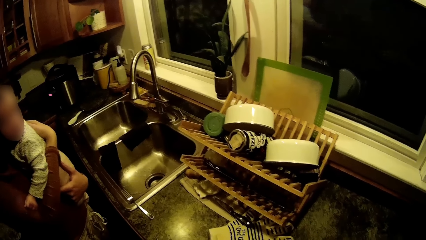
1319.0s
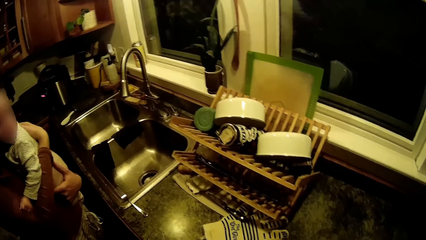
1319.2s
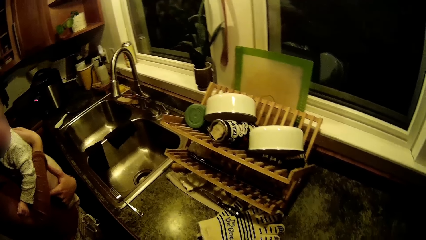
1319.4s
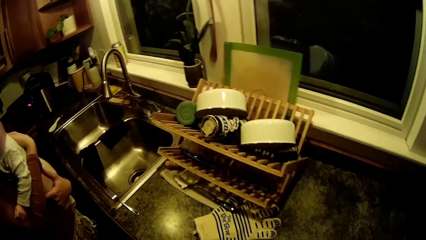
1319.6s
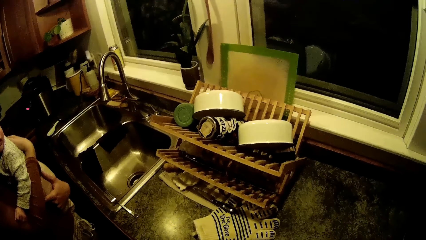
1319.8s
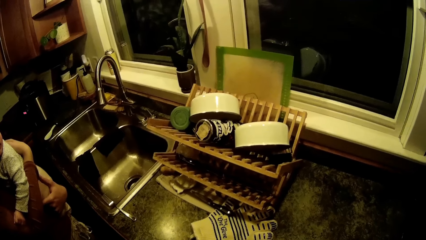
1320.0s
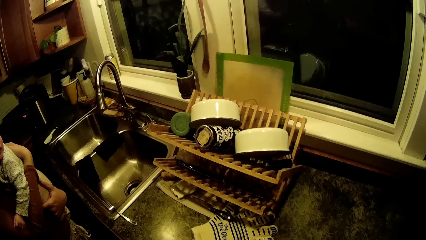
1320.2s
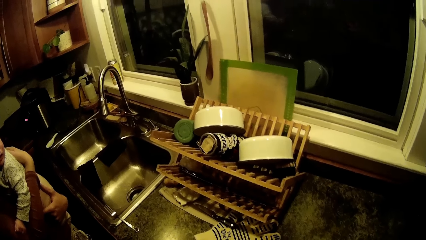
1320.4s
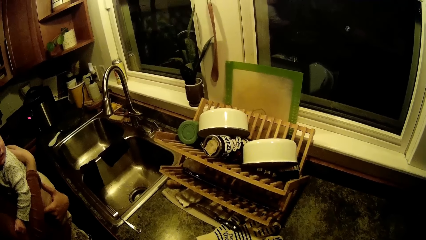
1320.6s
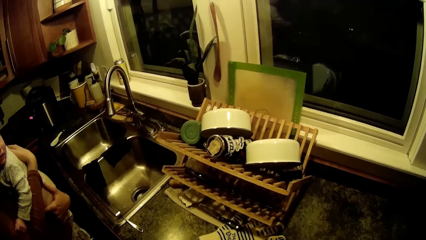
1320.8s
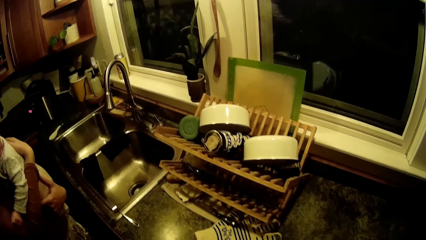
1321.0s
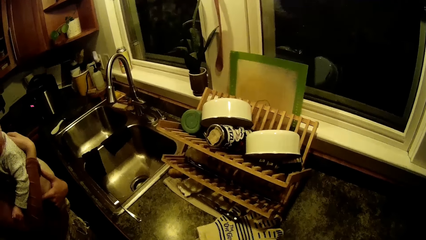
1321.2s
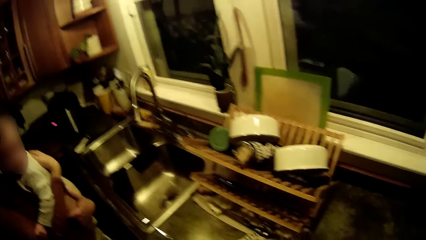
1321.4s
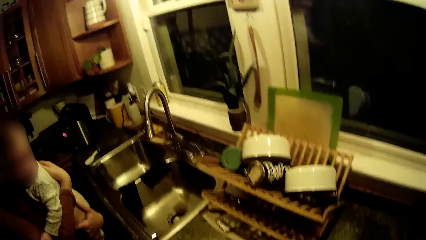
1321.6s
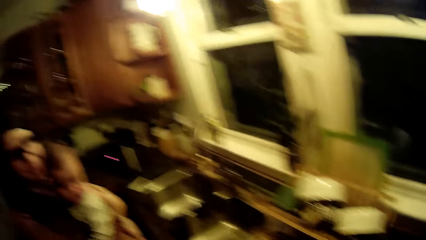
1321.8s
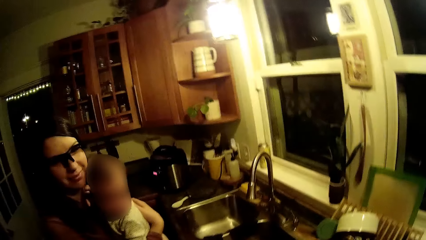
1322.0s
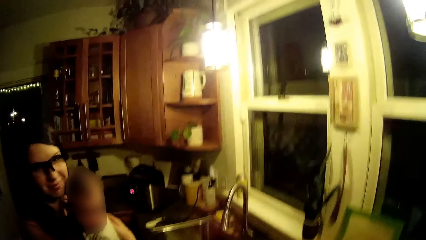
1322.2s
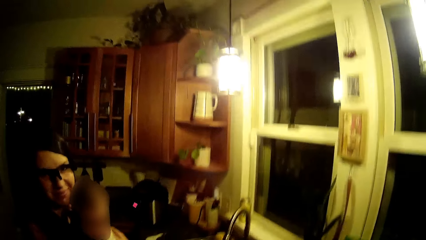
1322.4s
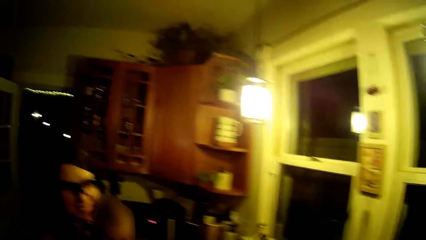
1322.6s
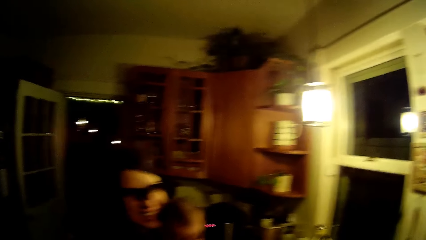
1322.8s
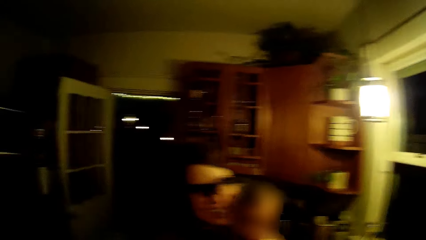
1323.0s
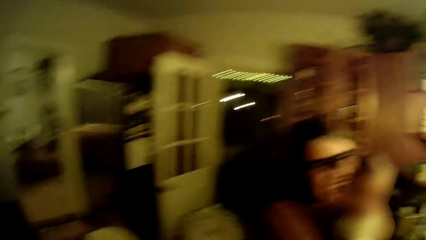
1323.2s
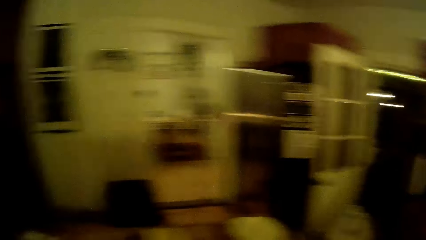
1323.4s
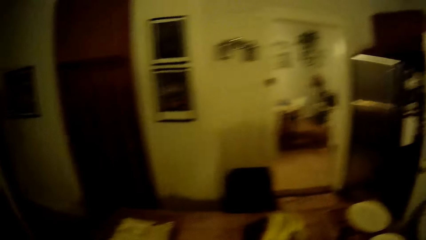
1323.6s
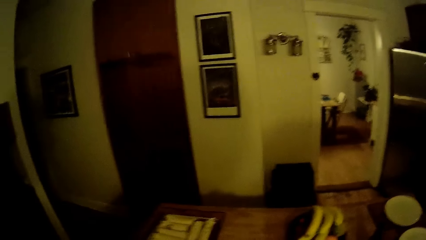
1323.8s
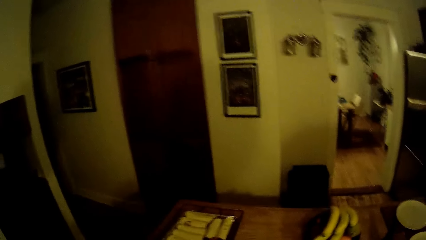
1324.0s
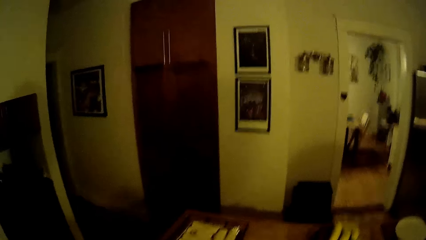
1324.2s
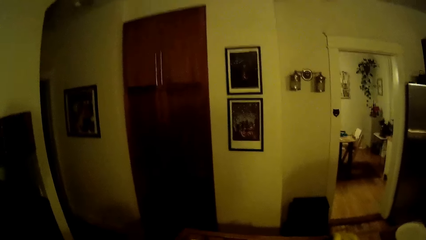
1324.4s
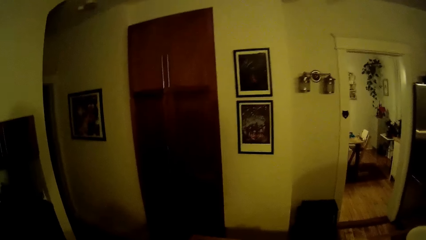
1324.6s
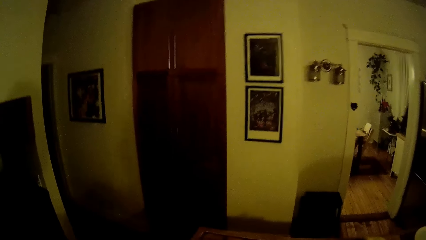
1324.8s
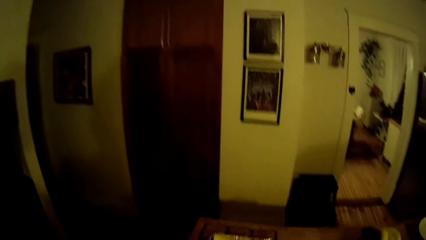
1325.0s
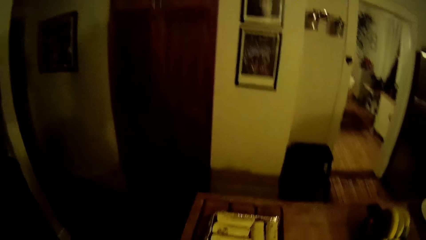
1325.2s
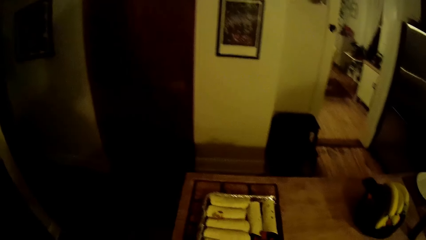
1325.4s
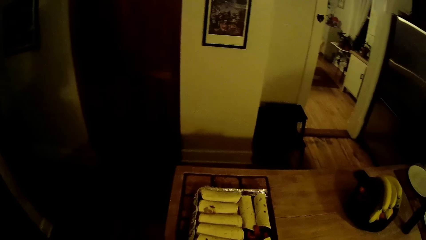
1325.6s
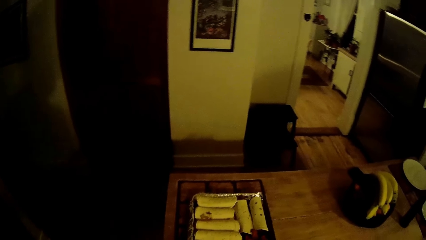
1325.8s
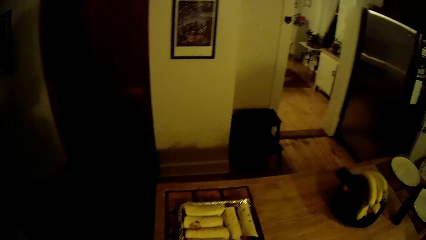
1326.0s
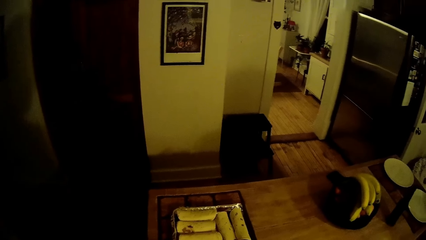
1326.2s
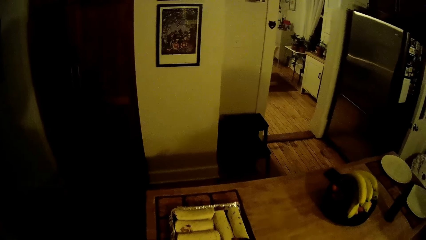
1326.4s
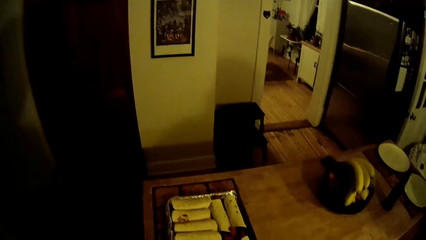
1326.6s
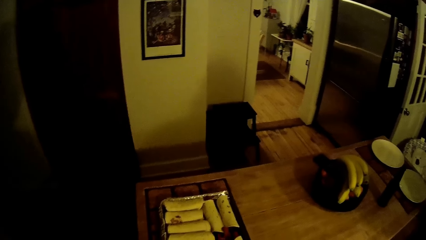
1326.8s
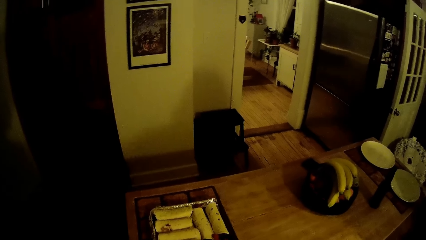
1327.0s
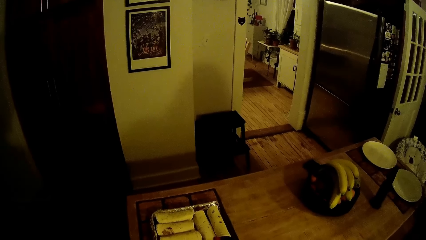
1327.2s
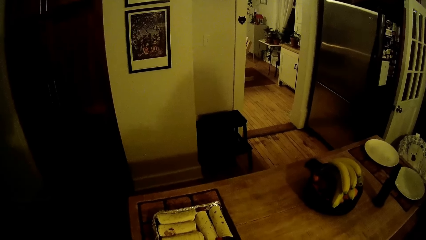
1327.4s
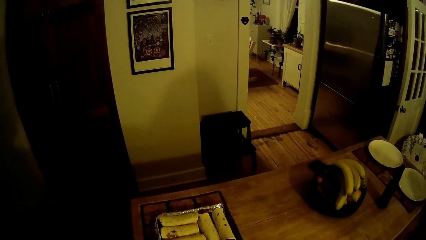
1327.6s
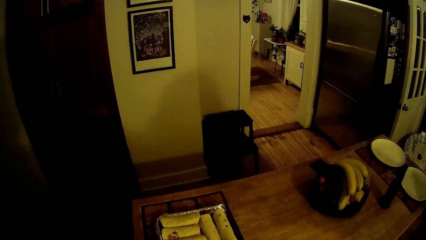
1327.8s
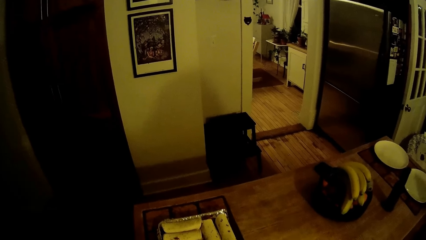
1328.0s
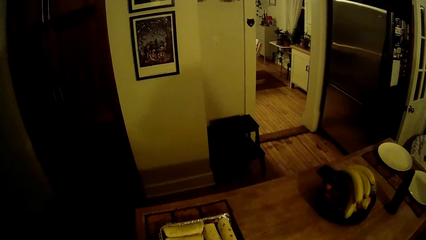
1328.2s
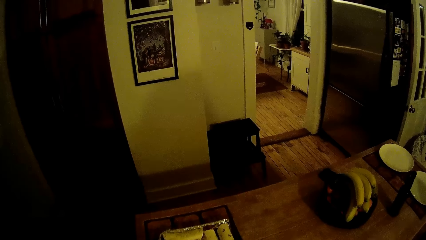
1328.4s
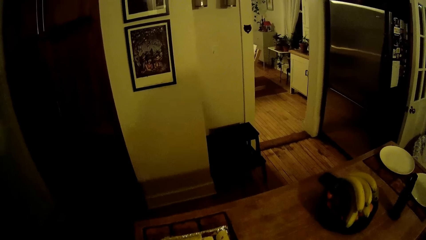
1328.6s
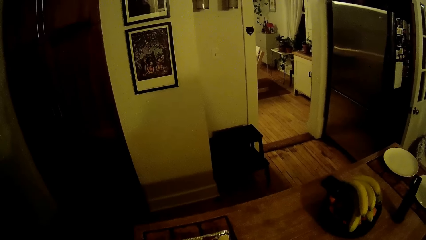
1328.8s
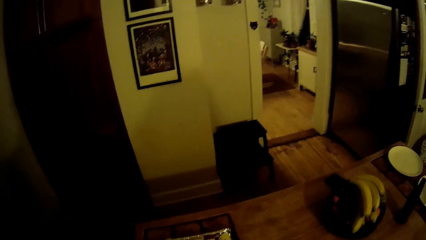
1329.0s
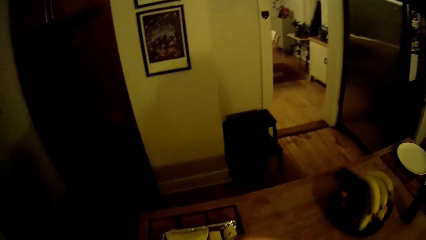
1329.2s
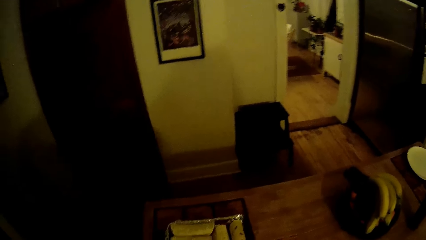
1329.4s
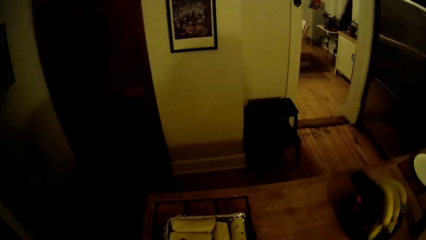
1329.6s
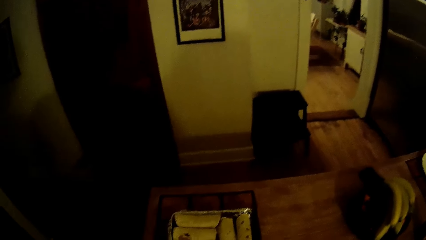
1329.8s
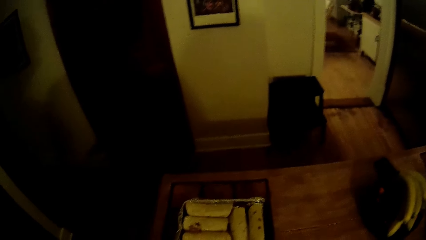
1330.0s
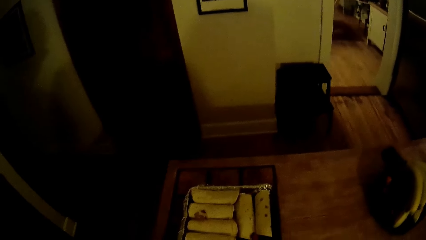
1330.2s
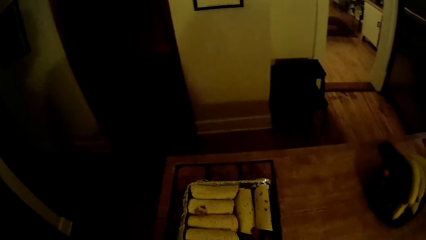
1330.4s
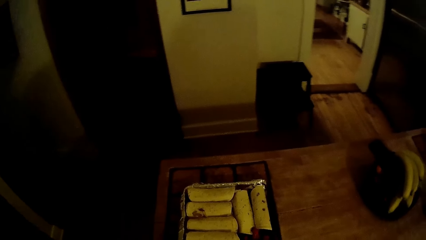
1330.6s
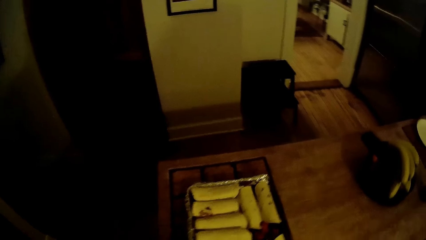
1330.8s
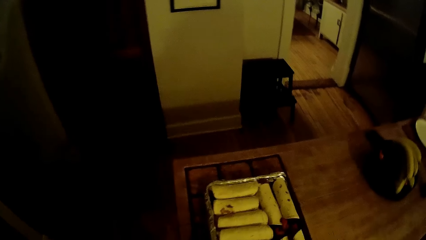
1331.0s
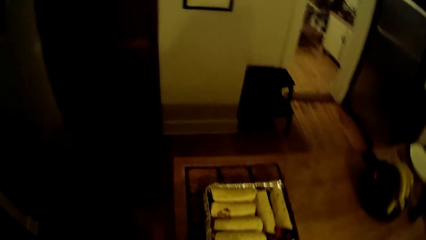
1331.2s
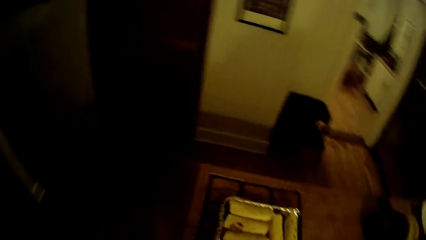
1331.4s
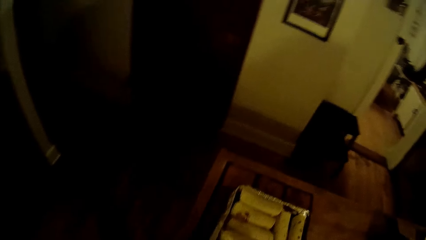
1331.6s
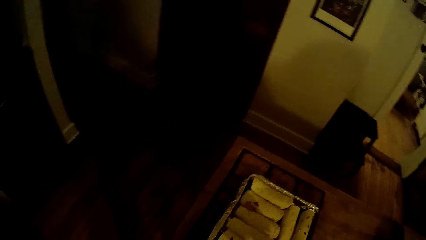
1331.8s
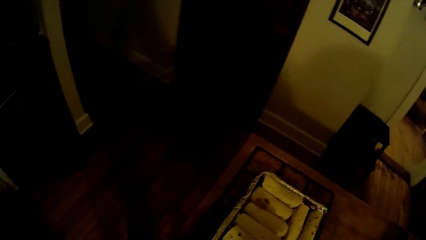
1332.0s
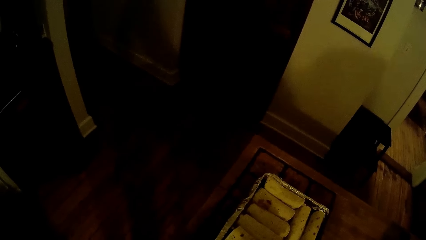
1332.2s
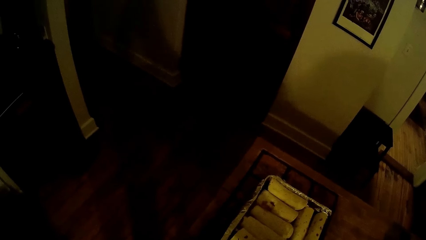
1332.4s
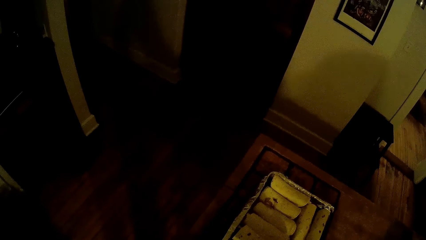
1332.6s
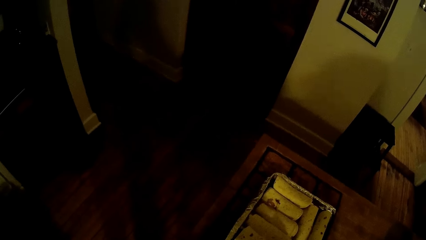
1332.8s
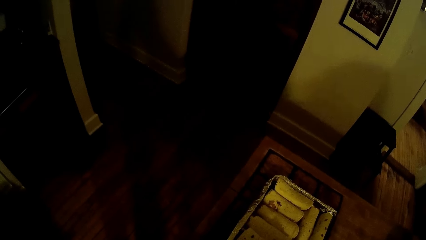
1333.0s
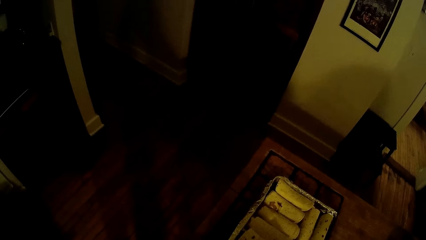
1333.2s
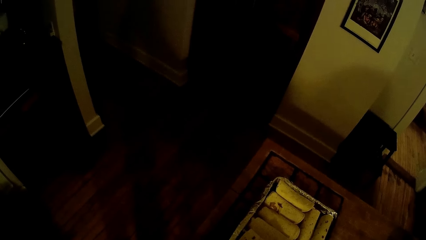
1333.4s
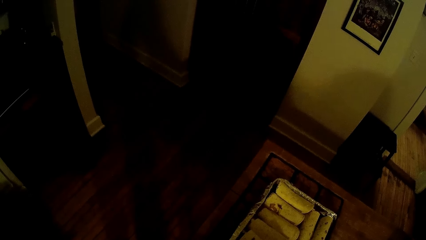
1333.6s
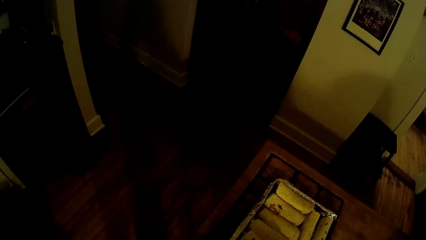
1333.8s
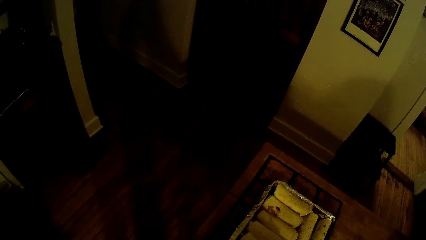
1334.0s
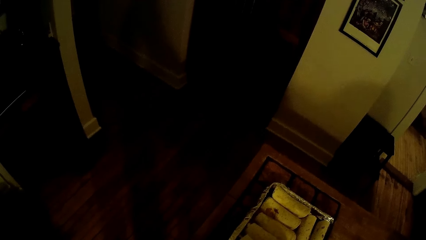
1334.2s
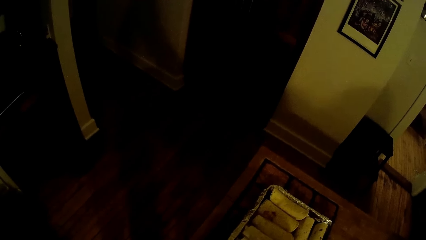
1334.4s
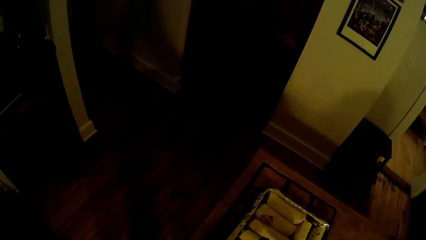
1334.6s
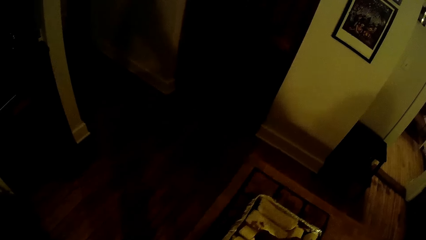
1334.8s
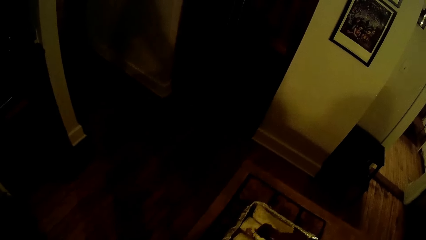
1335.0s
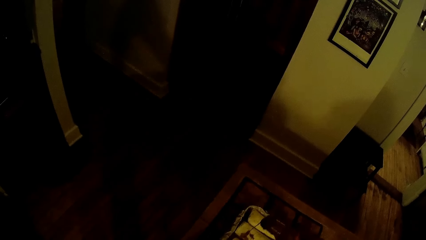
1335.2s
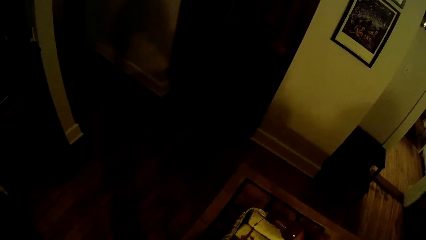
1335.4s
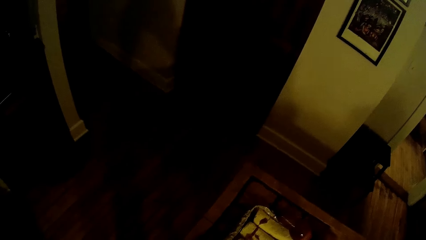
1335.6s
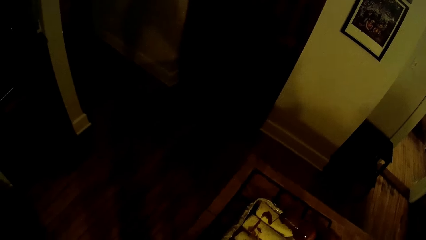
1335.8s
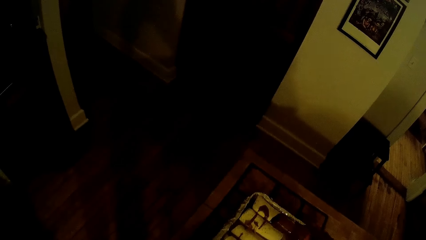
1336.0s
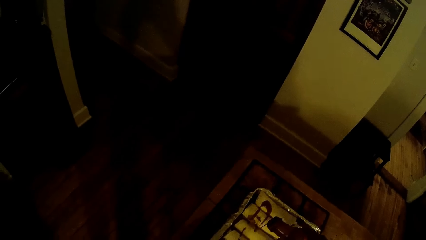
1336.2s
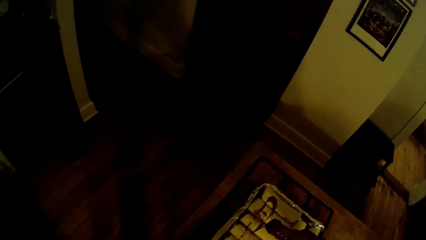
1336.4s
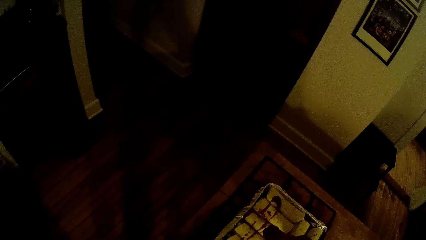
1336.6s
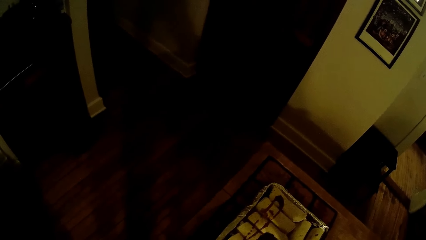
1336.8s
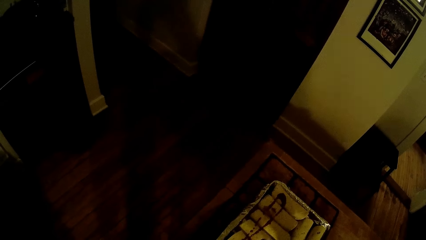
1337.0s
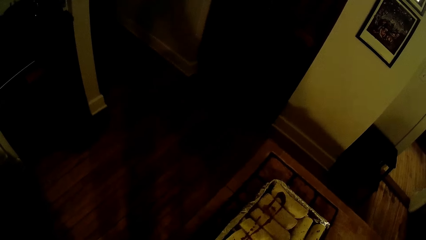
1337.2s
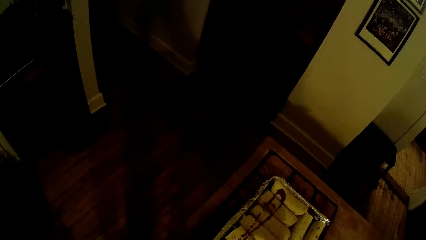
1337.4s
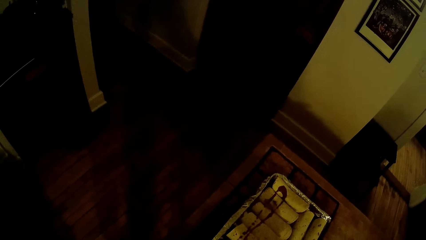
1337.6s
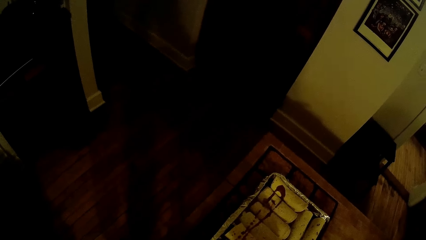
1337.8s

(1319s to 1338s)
The camera wearer walks in the kitchen. He opens a bottle of tomato sauce and puts a lid on the table. He squeezes the tomato paste on the unleavened bread. He pours syrup from the bottle on the food with his right hand.
